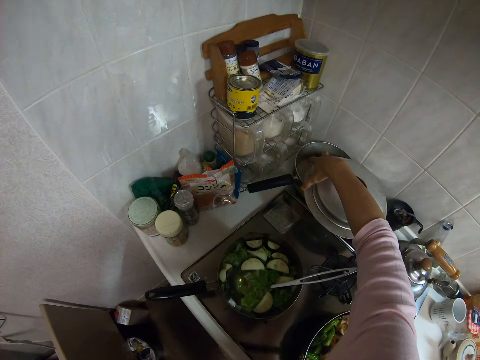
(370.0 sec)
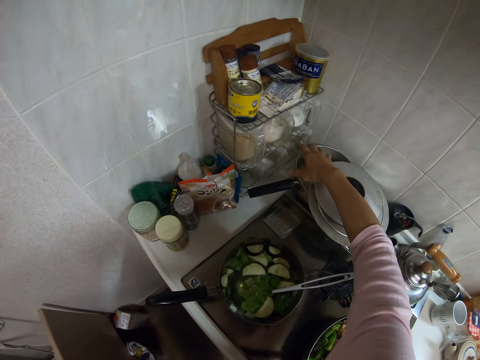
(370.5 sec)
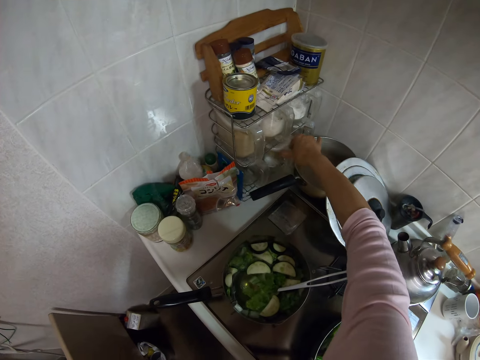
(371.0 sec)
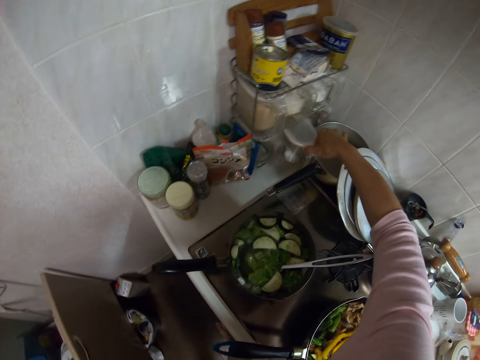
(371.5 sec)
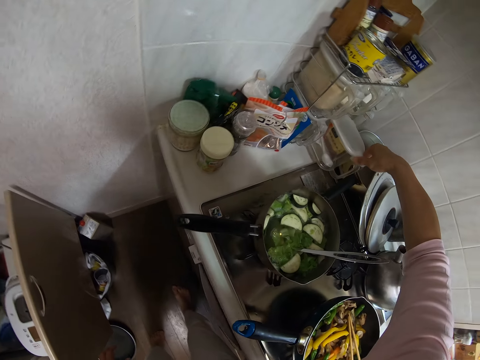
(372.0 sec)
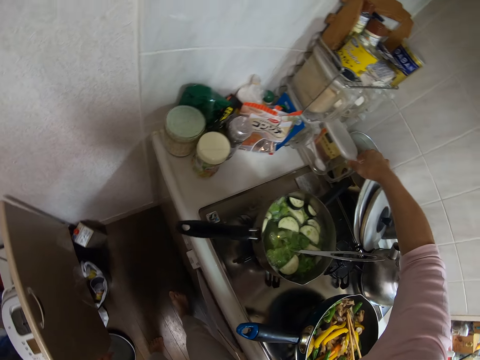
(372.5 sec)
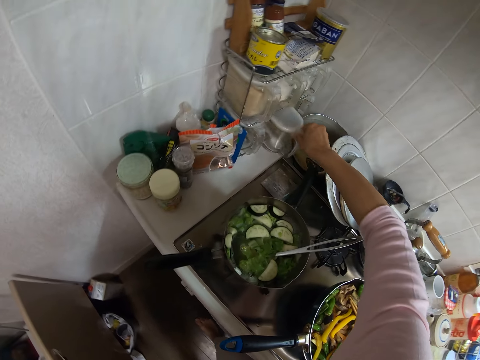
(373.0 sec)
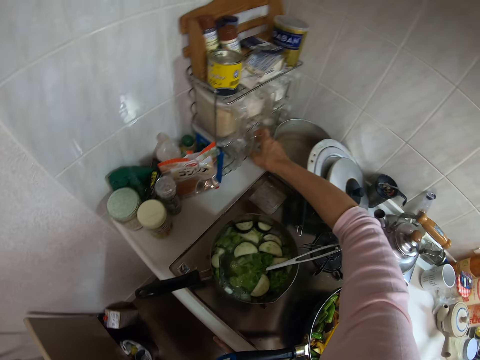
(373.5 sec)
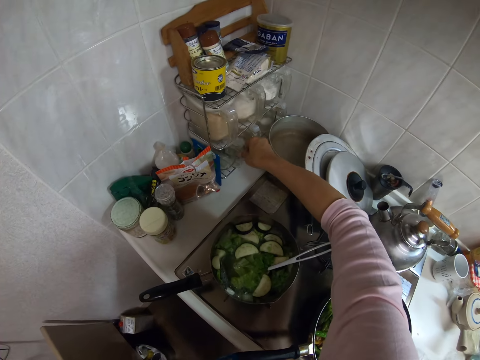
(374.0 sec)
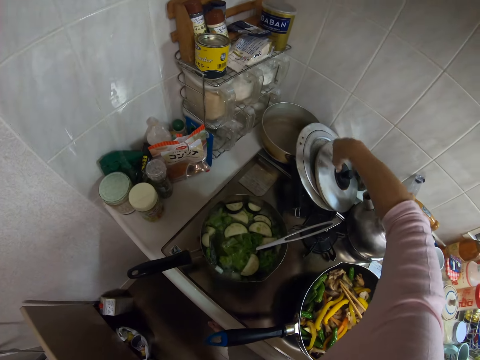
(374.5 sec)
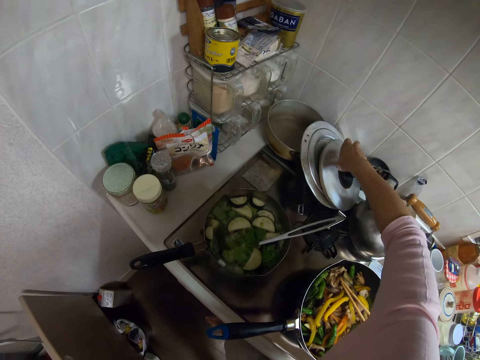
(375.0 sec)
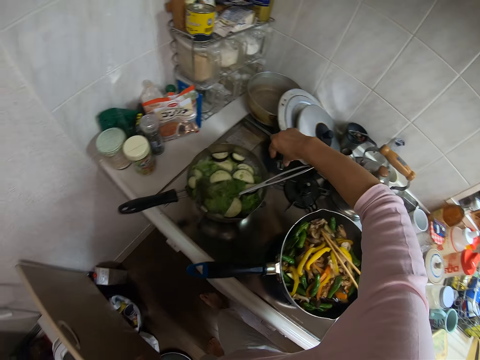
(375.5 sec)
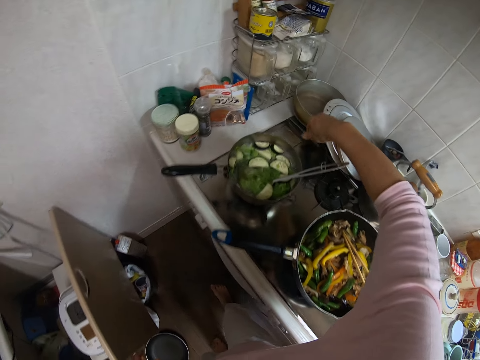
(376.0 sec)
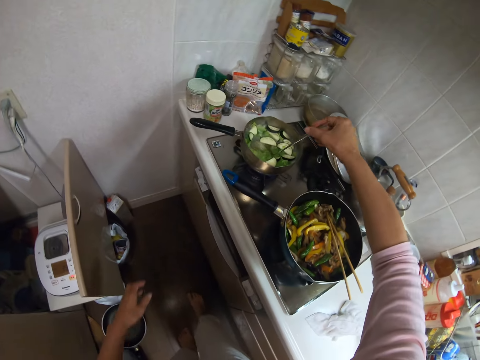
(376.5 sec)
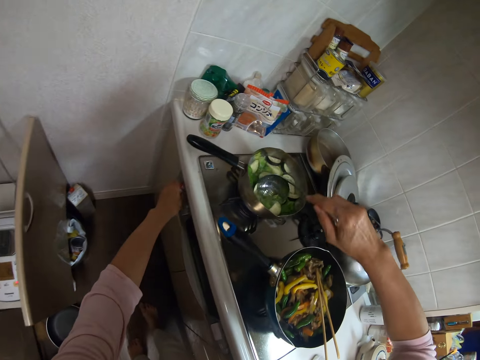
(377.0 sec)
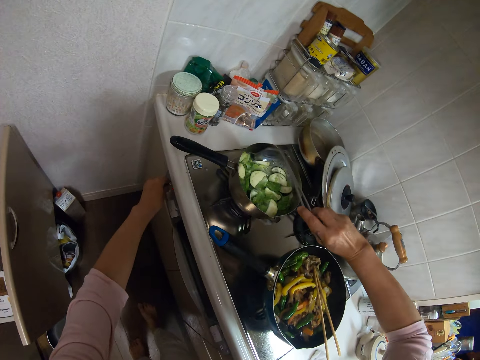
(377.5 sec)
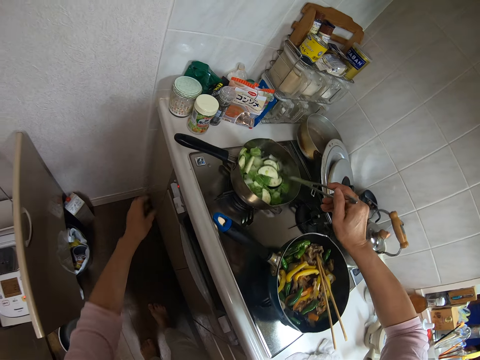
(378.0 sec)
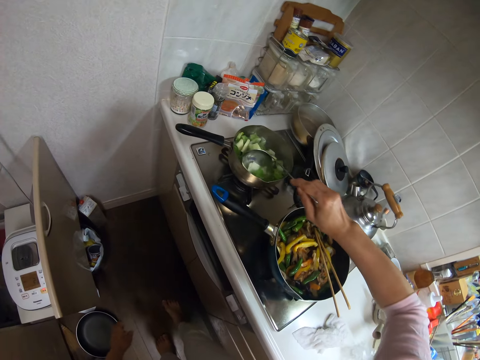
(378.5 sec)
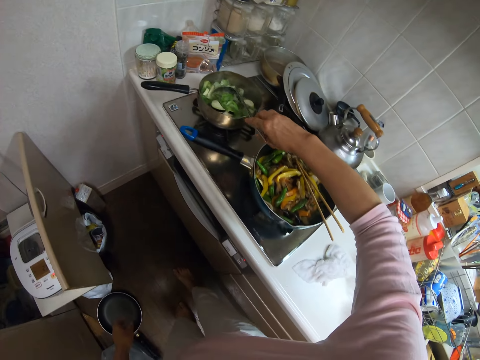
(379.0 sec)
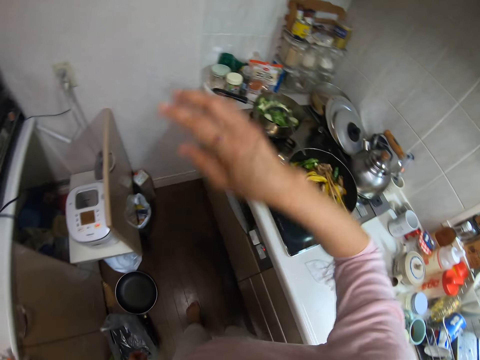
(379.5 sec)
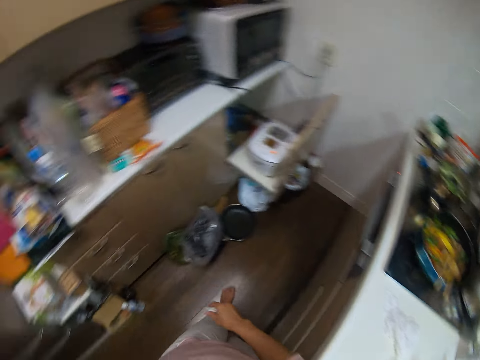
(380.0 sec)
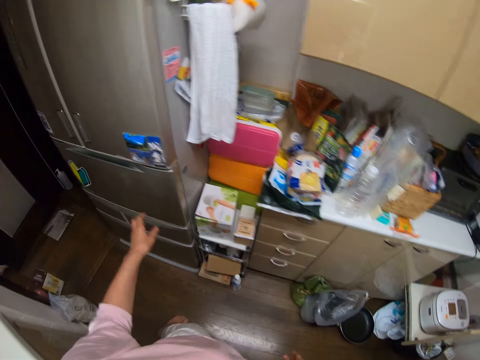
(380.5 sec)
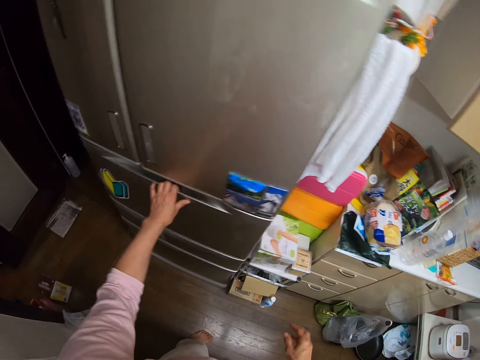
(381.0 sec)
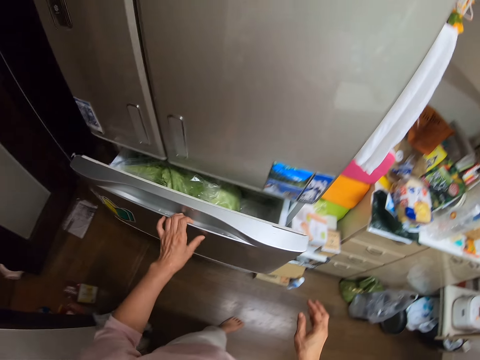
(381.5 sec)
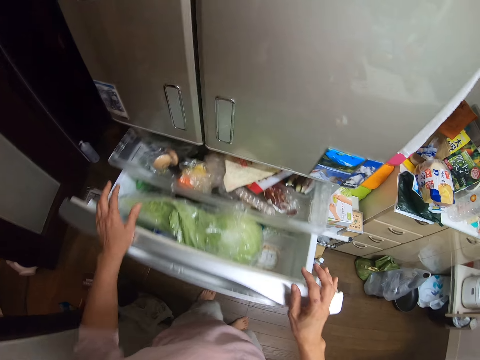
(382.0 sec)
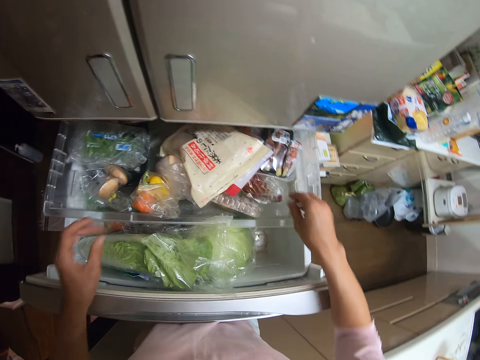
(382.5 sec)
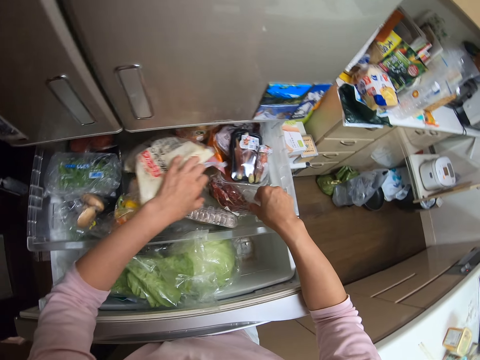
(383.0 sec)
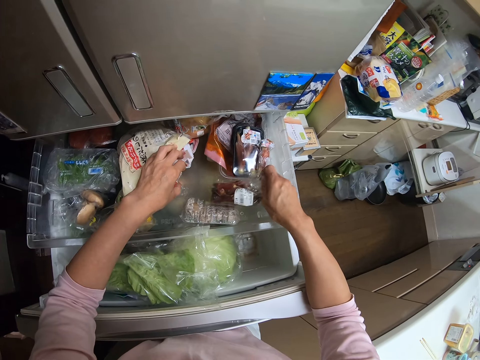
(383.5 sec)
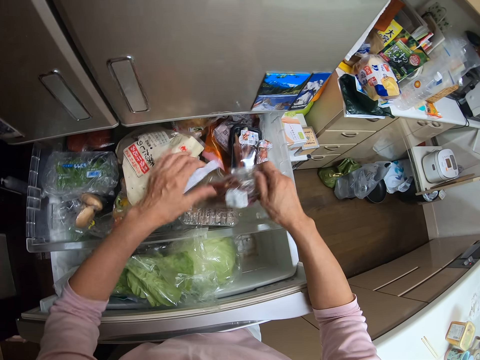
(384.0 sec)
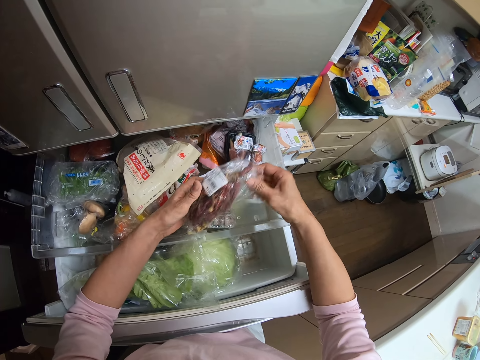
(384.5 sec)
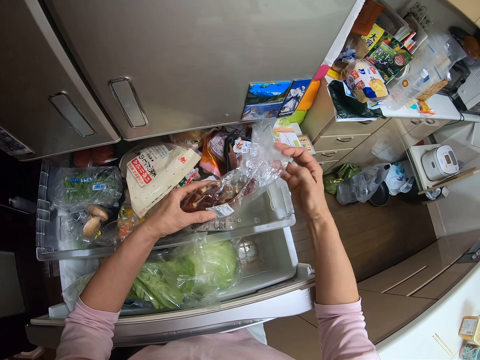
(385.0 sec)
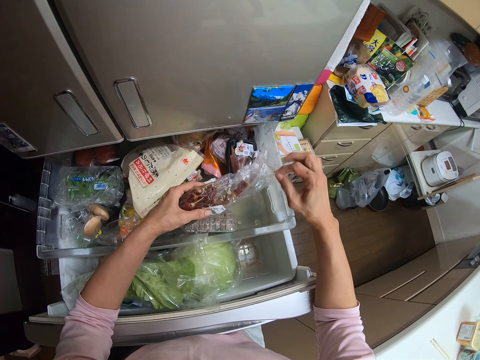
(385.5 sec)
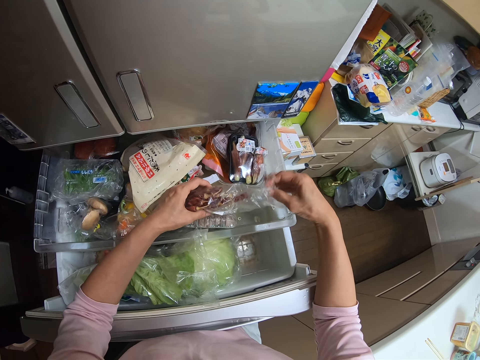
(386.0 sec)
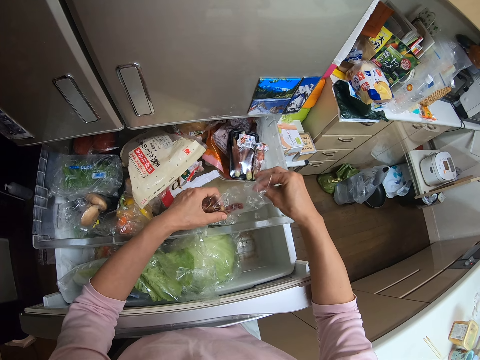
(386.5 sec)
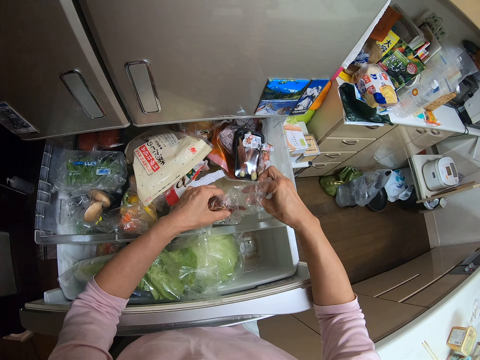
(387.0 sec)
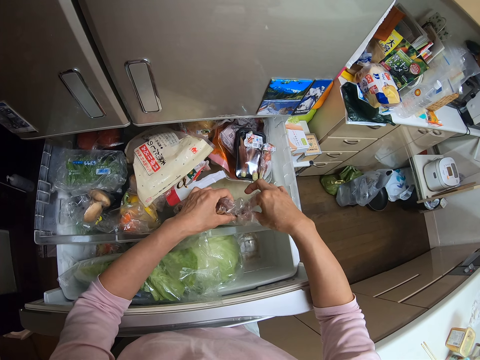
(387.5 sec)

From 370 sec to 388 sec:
The camera wearer moves the cooking pot and jars on the cooker counter. She pulls out a container from a plate rack with her right hand. She pushes the container in with her right hand. She moves the lid of the pot with her right hand. She stirs the cucumber inside the frying pan with the cooking spoon. She adjusts the knob of the gas stove with her left hand. She stops stirring the cucumber in the frying pan. She moves a bit. She opens the drawer with her left hand. She picks up a nylon of spices from the drawer. She takes a spice from the nylon of spices.

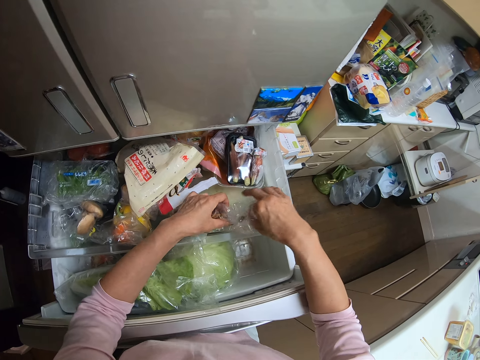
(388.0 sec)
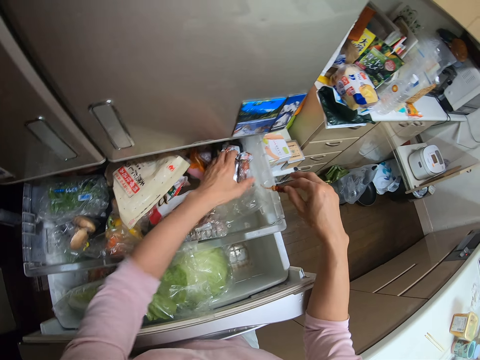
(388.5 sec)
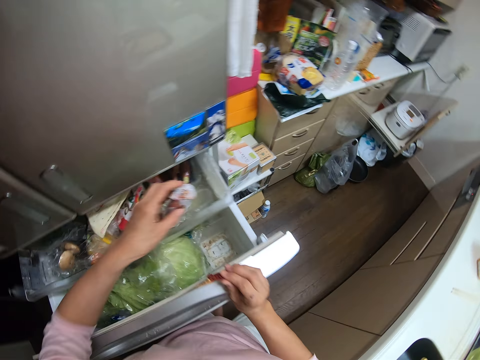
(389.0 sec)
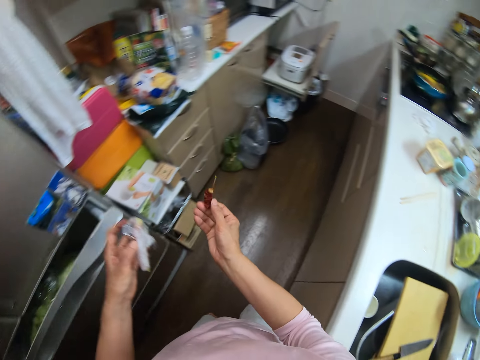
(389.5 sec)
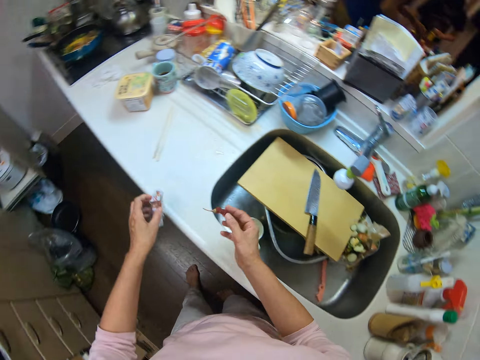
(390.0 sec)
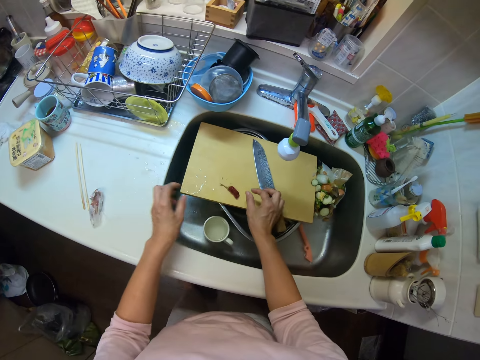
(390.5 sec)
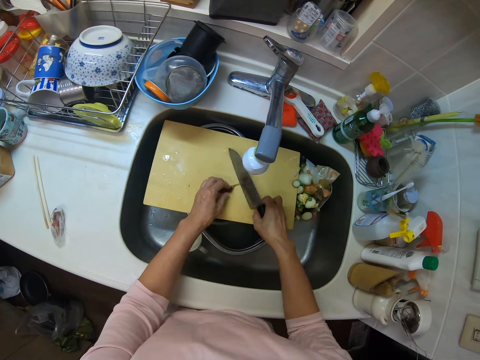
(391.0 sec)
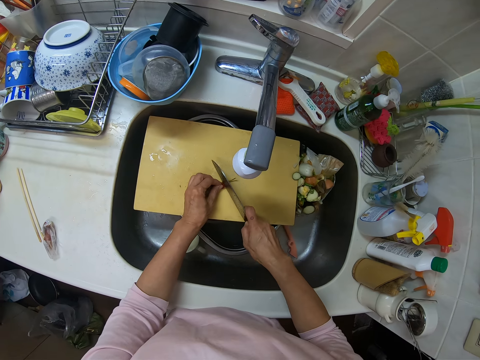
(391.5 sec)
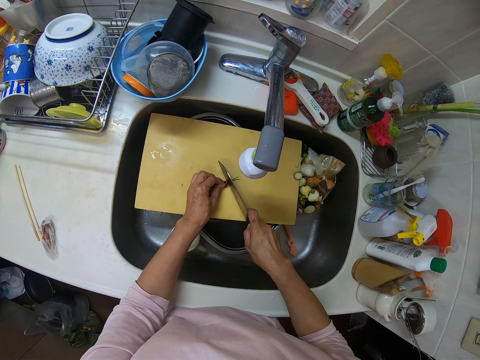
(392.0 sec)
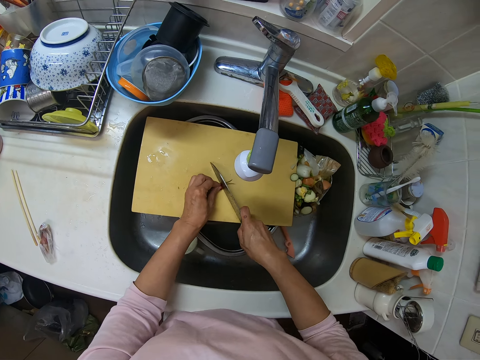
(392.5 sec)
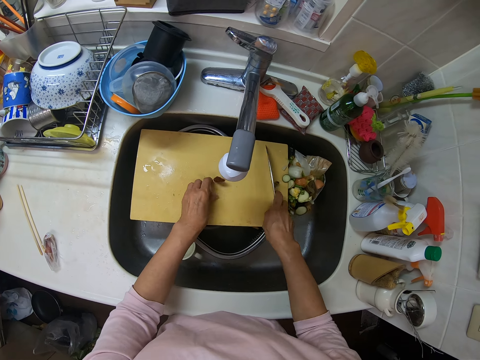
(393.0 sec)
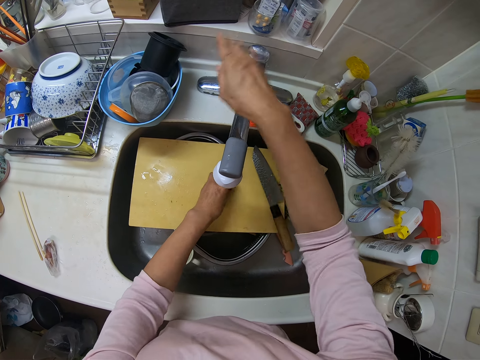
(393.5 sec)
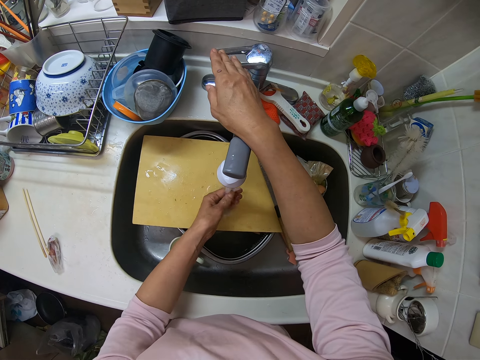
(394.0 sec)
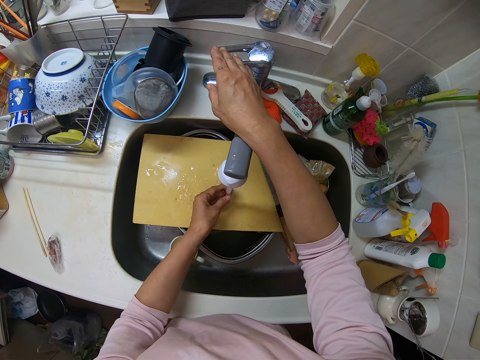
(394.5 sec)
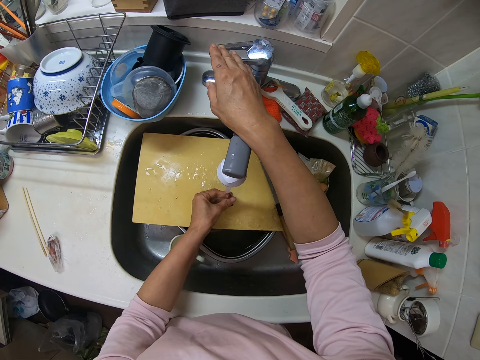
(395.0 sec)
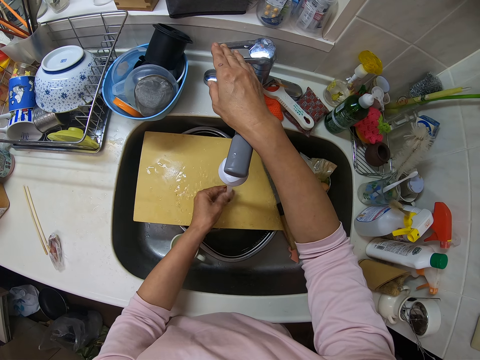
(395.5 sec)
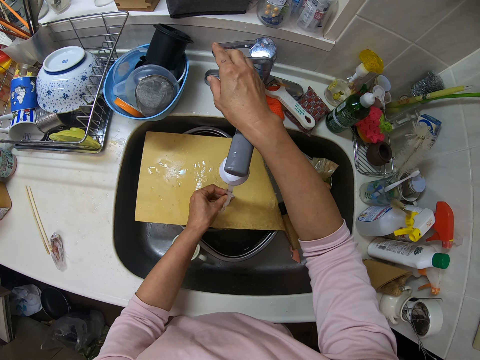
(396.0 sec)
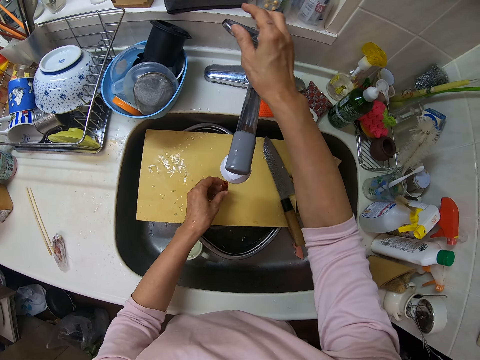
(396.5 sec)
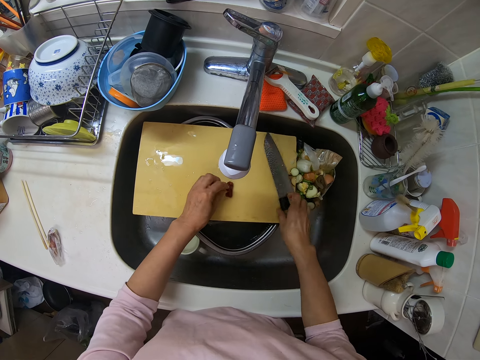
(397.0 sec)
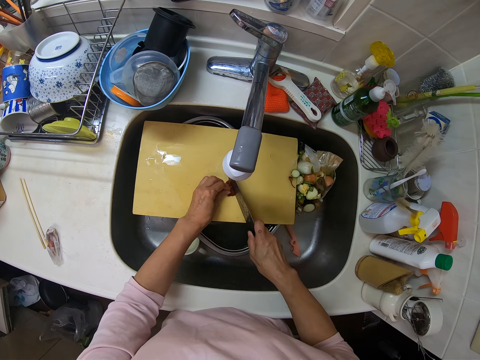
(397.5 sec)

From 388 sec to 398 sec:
The camera wearer drops the nylon of spices in the drawer. She closes the drawer. She picks up another nylon of spices from the drawer. She moves towards the sink. She drops the nylon of spices on the kitchen slab with her left hand. She drops the spice taken from the first nylon of spice on the chopping board with her right hand. She holds the spice with her left hand. She picks up the knife with her right hand. She cuts the spice with the knife. She drops the knife on the chopping board. She opens the tap with her right hand. She rinses the spices with the water from the tap. She closes the tap with her right hand. She picks up the knife with her right hand from the chopping board.
